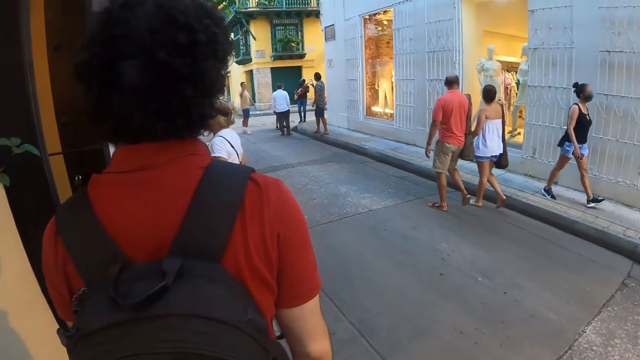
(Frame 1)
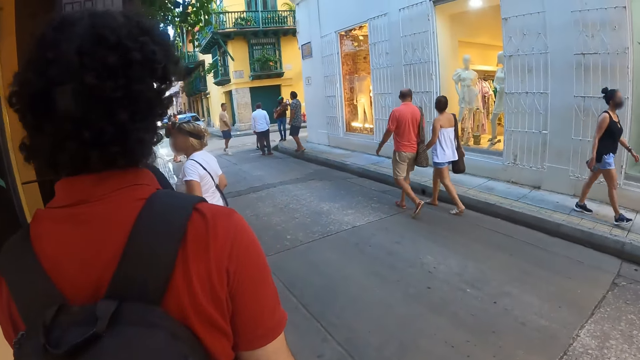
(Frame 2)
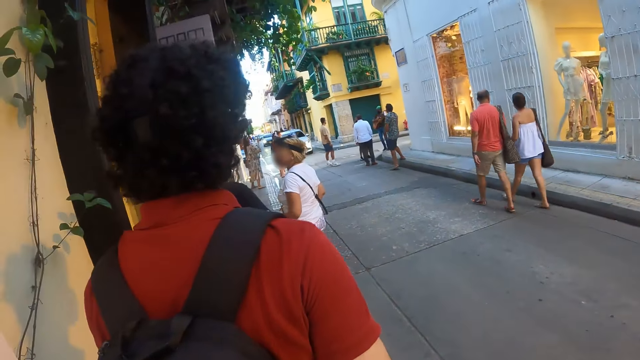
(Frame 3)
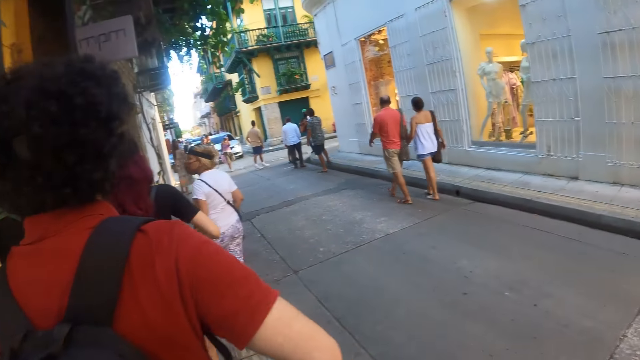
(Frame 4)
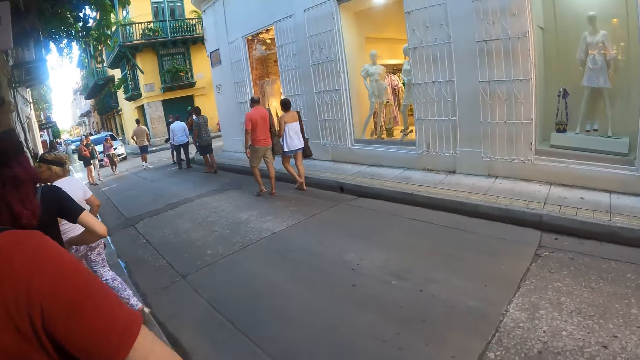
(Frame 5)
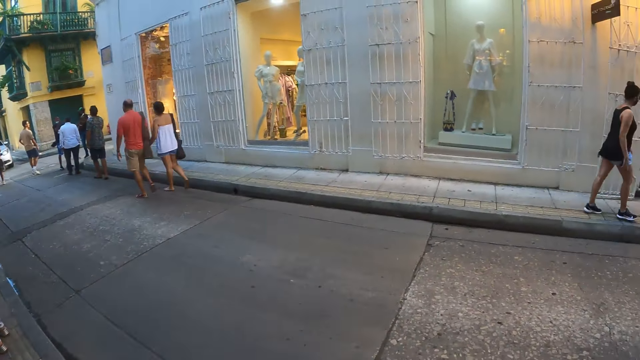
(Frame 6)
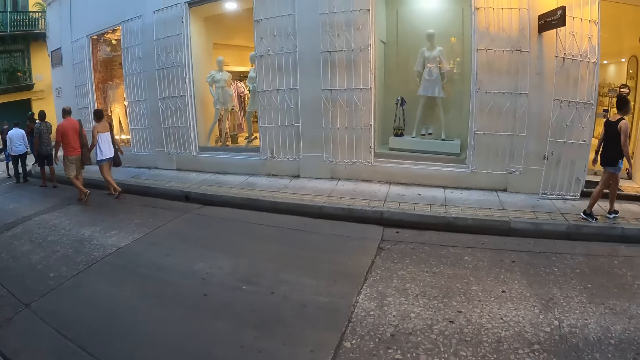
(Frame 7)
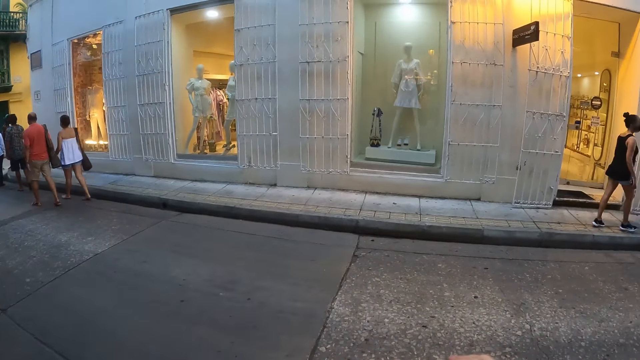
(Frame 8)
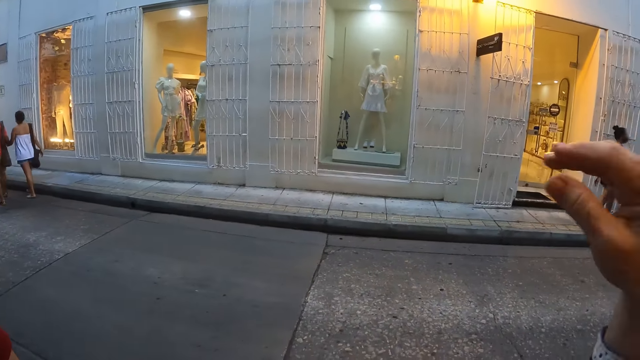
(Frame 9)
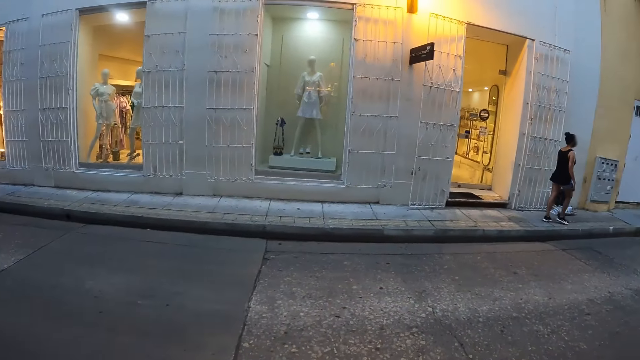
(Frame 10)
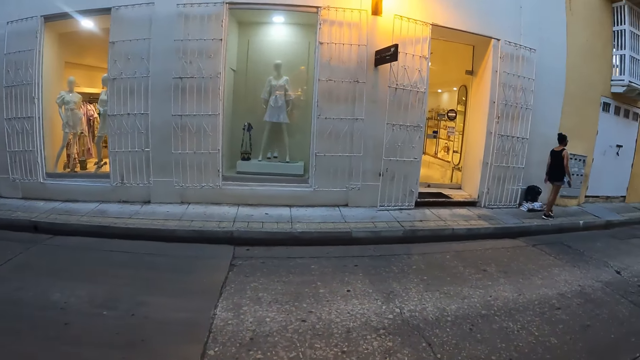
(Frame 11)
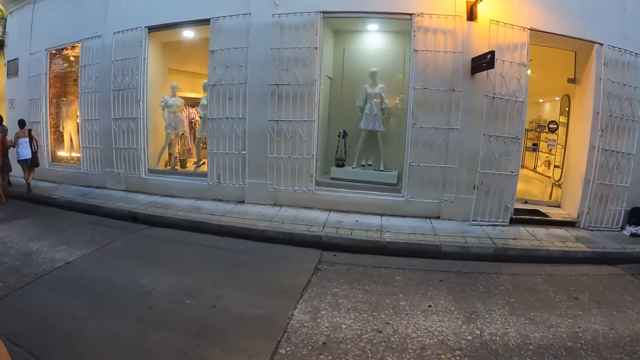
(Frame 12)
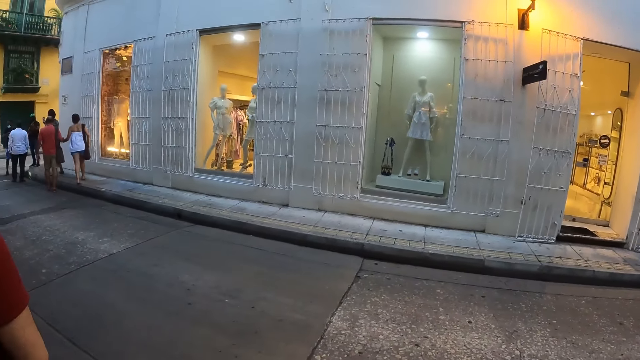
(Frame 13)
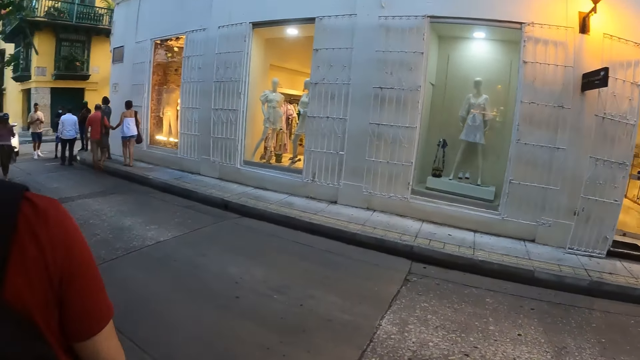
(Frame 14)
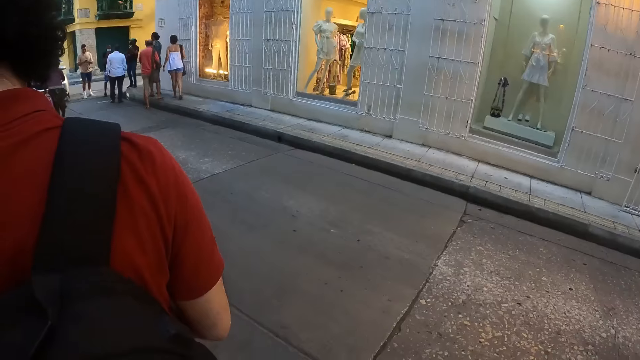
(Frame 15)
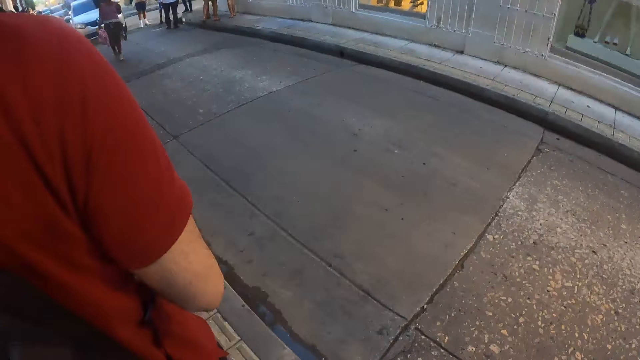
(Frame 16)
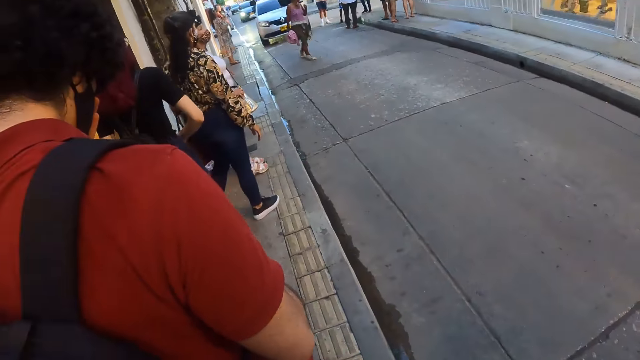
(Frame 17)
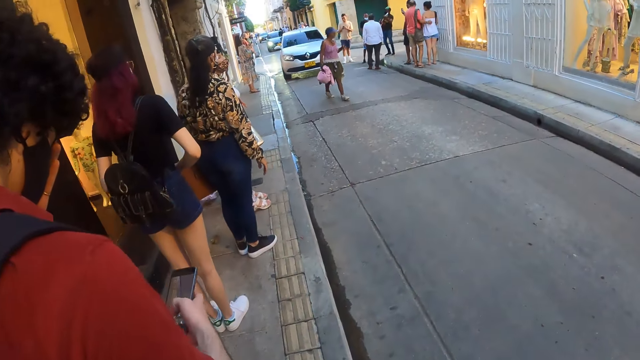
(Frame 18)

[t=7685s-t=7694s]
The camera wearer raises the hand. They stand beside the road. They look around.

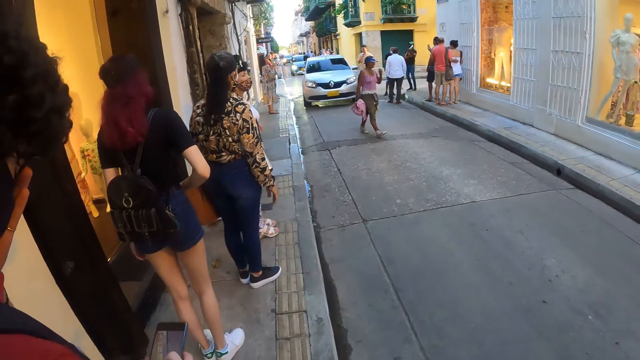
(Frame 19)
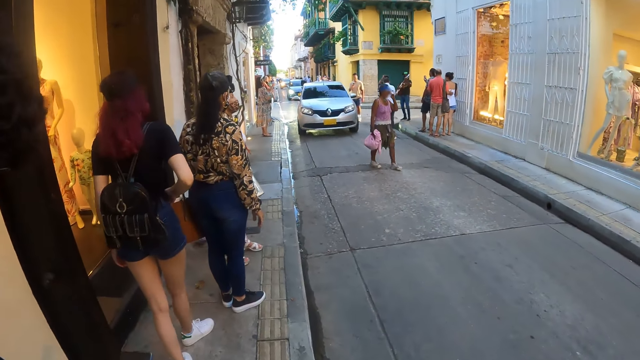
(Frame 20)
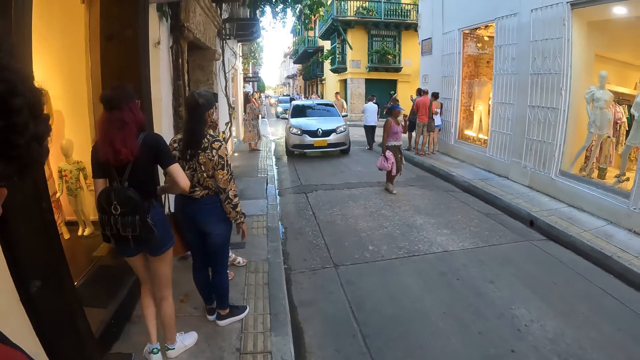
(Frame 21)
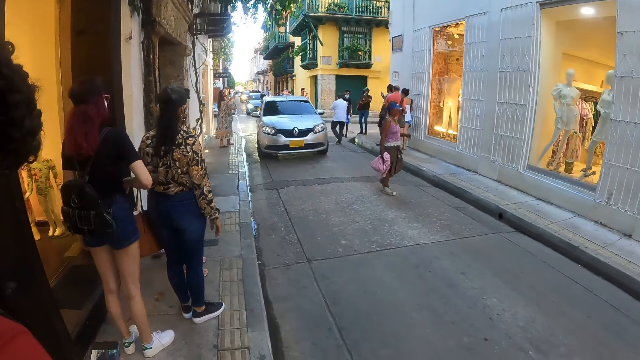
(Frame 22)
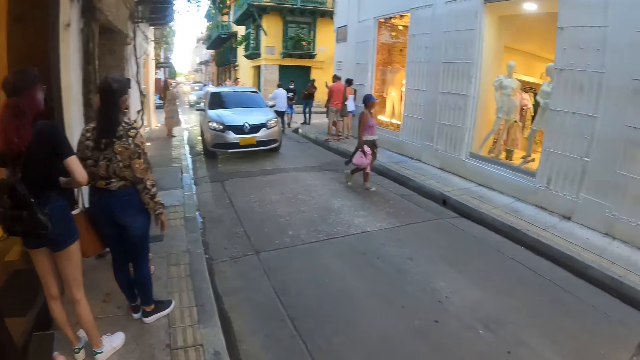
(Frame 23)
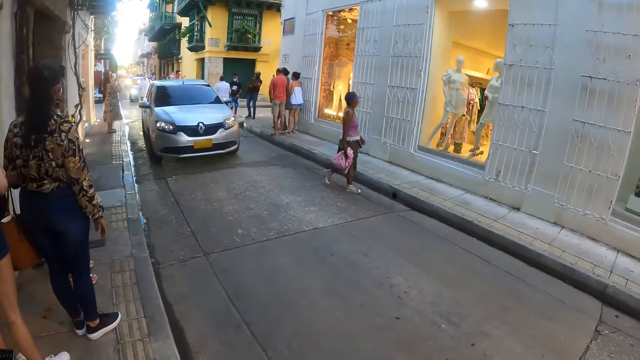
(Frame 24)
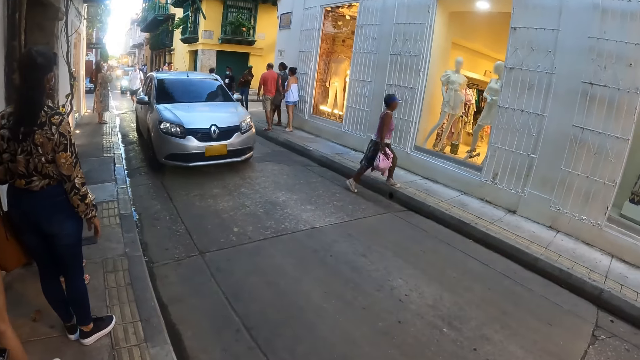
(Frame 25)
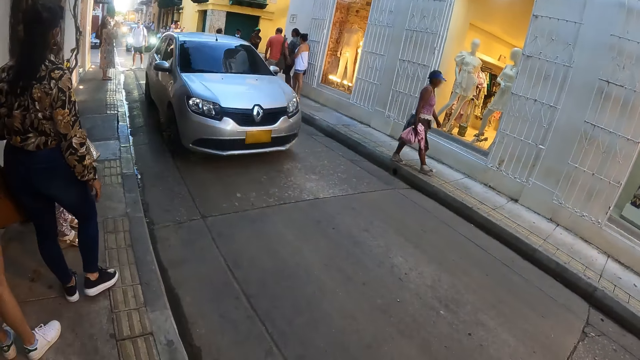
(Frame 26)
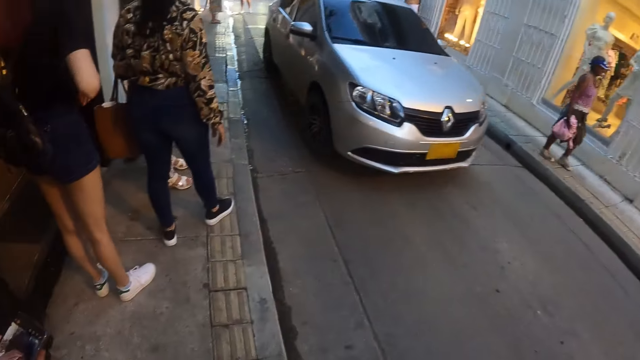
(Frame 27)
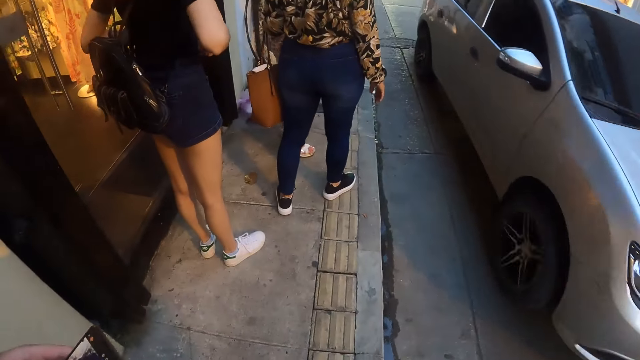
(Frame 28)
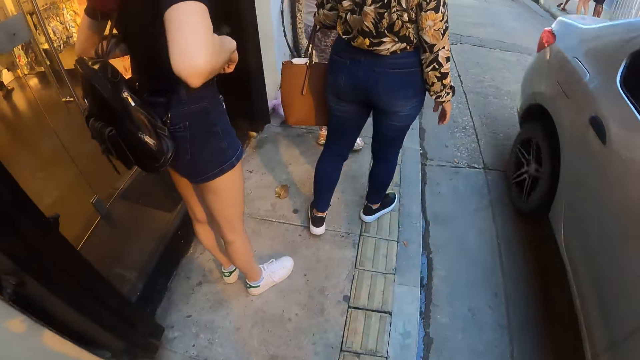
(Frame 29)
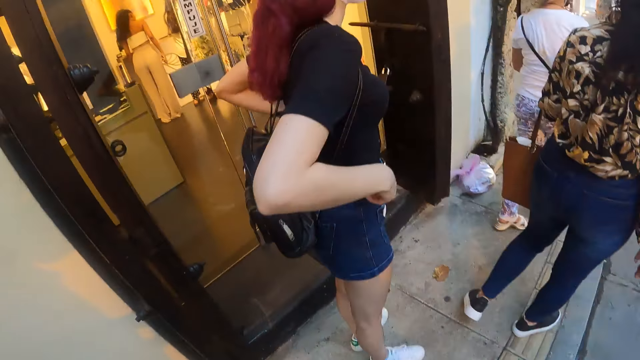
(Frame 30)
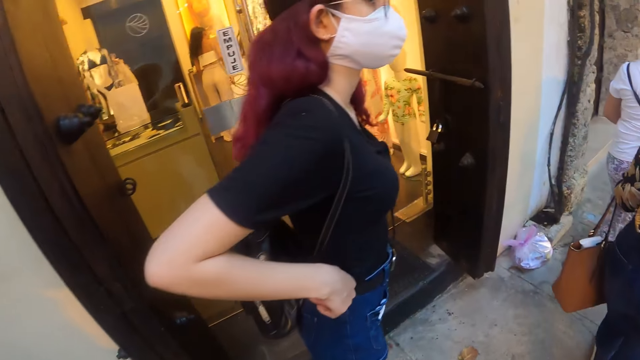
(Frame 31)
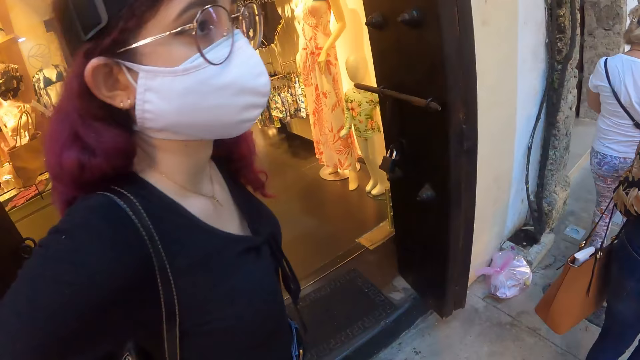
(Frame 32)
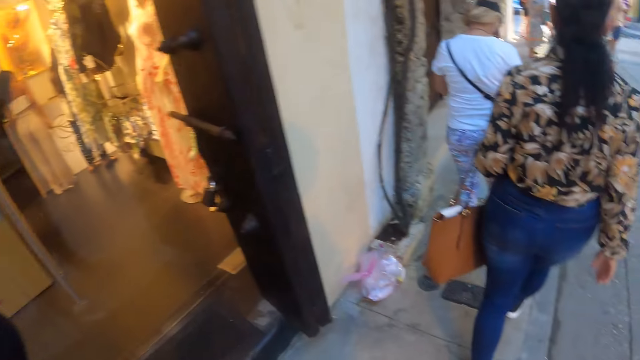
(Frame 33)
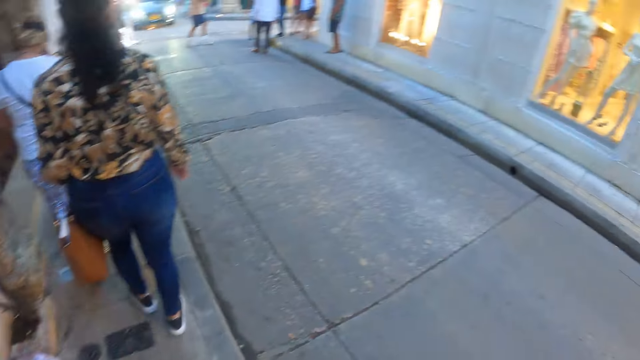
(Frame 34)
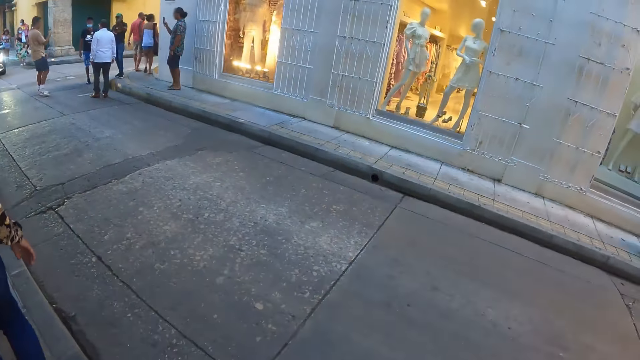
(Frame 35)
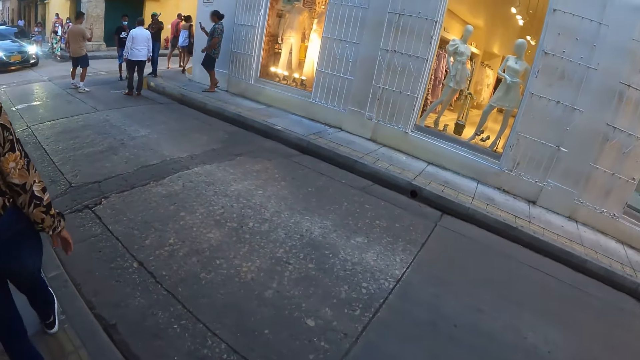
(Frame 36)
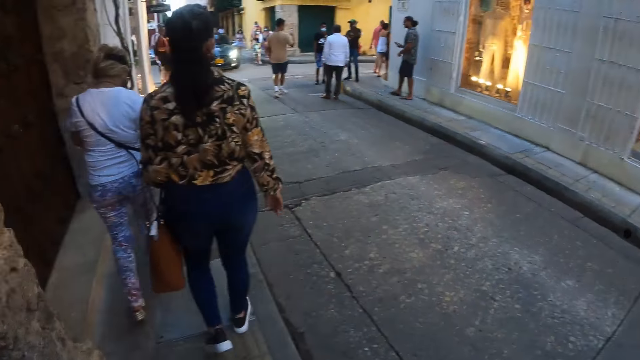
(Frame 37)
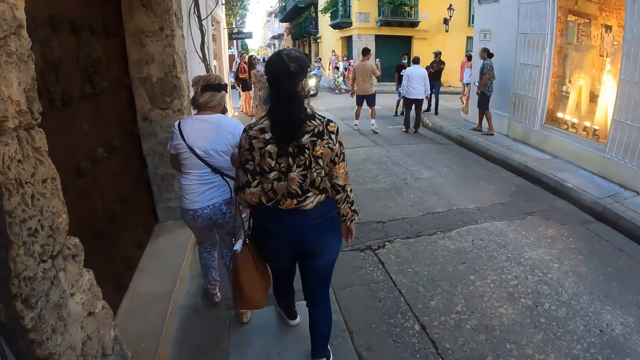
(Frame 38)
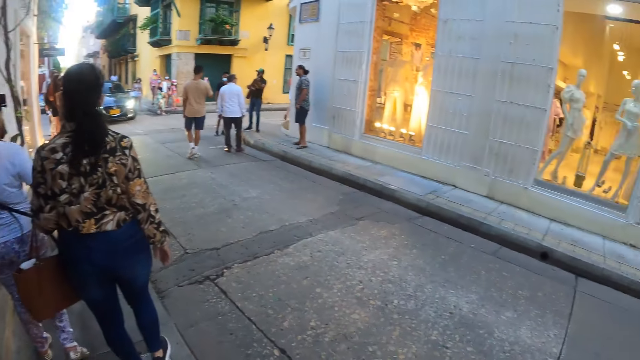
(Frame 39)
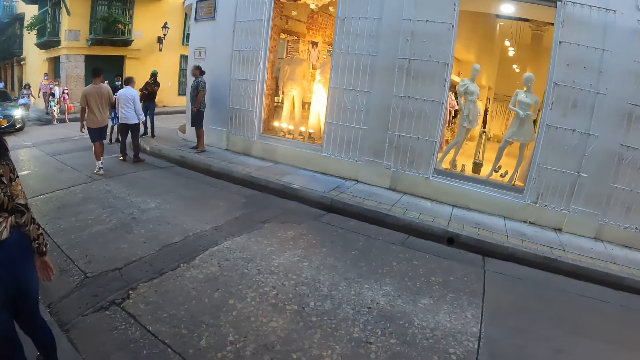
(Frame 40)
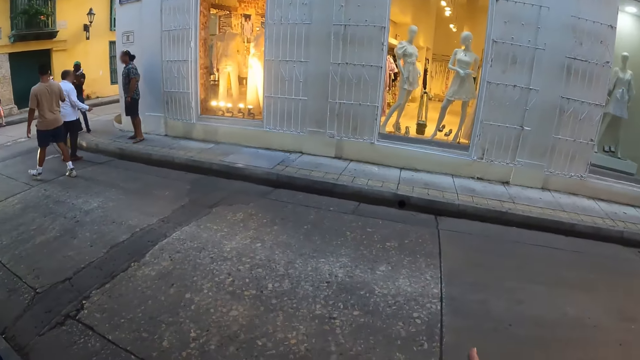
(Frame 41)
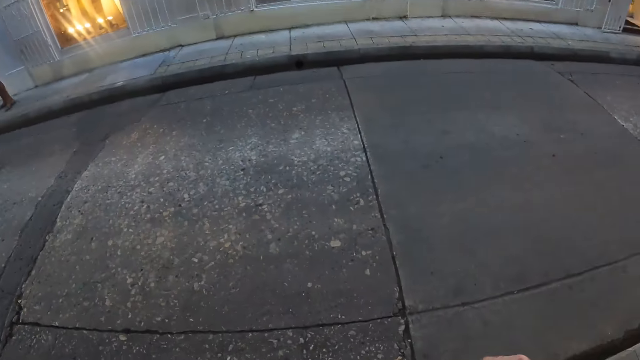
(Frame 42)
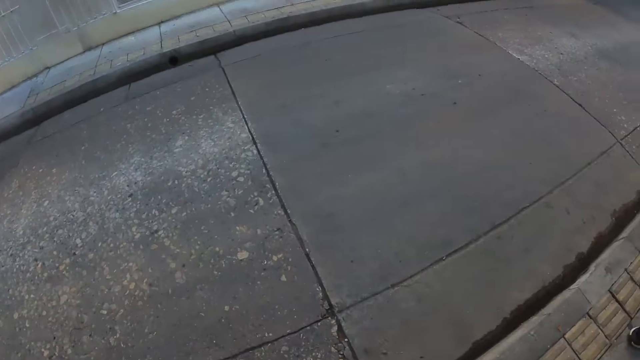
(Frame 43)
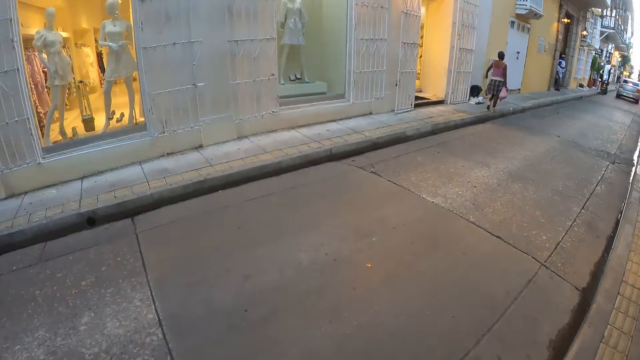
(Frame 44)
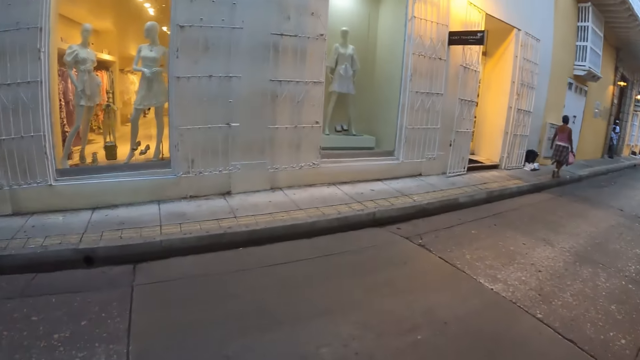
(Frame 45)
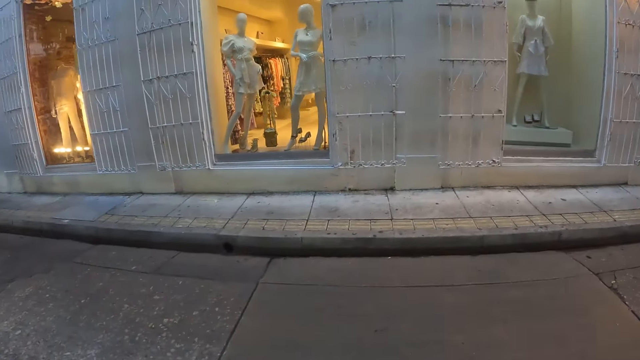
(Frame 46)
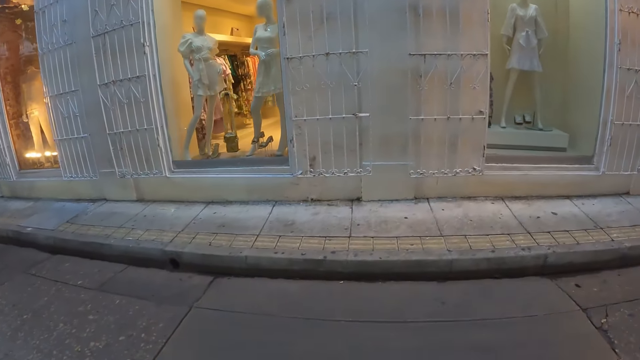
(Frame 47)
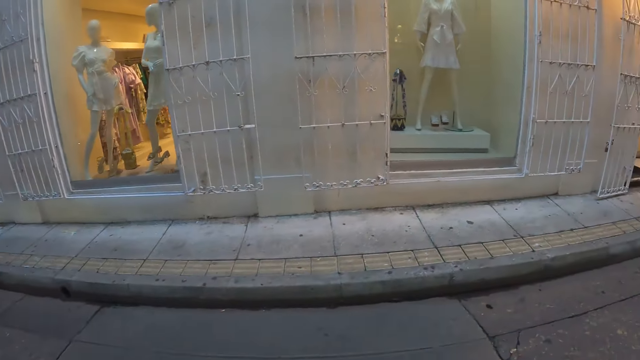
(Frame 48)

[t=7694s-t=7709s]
The camera wearer walks along the street. She walks on the streets. She gestures with her right hand and stretches the hand. She looks around. She crosses the road. She walks on the streets.
